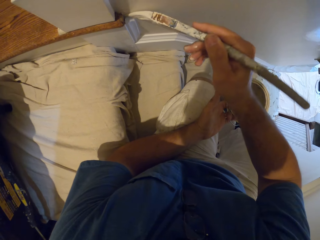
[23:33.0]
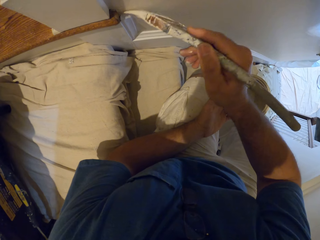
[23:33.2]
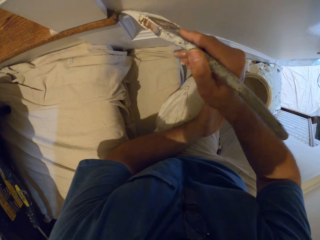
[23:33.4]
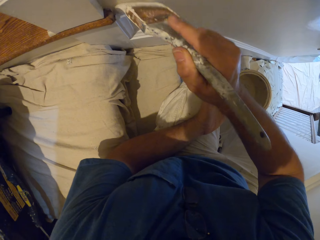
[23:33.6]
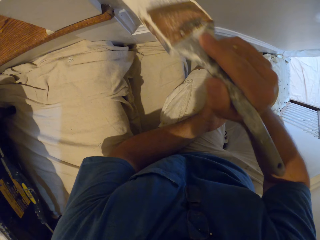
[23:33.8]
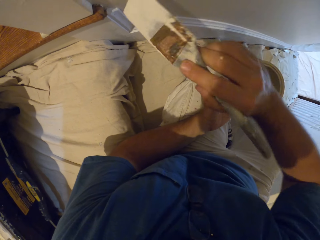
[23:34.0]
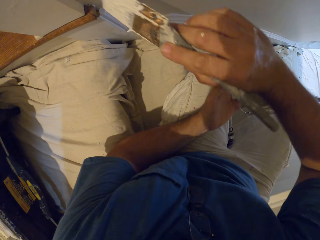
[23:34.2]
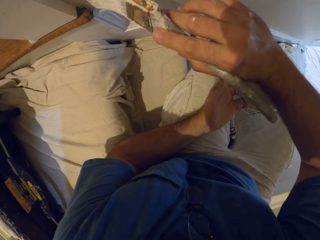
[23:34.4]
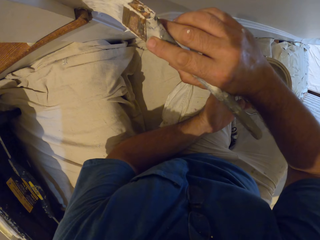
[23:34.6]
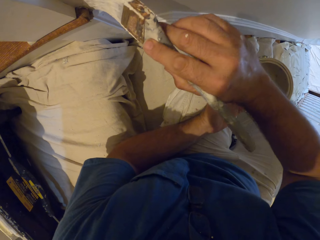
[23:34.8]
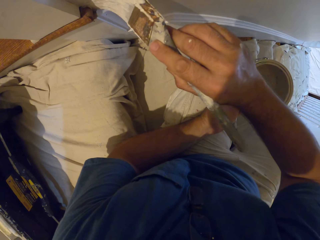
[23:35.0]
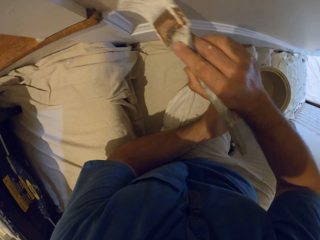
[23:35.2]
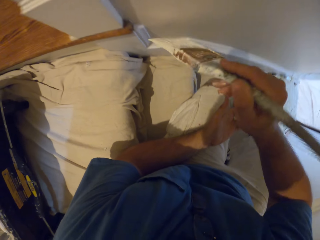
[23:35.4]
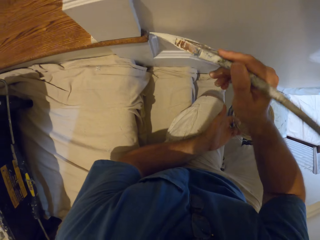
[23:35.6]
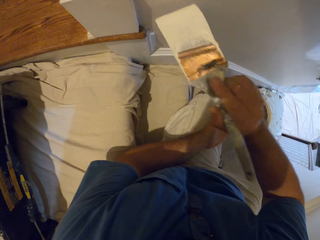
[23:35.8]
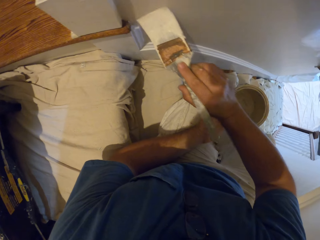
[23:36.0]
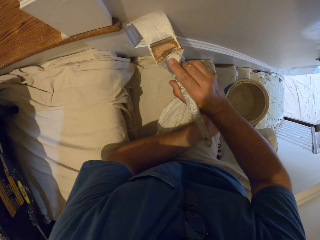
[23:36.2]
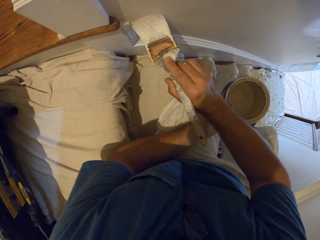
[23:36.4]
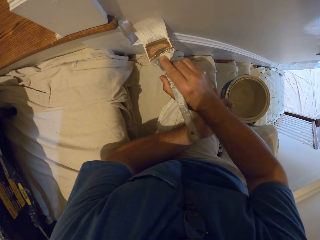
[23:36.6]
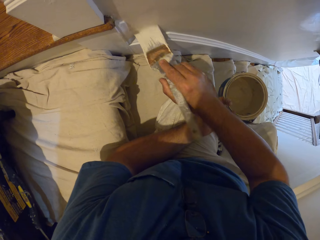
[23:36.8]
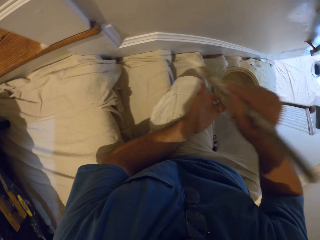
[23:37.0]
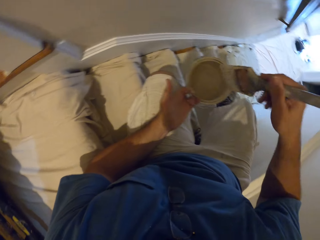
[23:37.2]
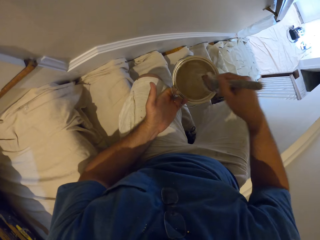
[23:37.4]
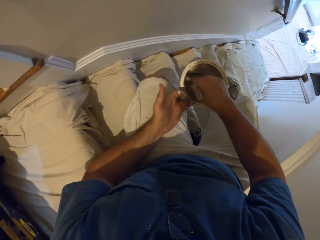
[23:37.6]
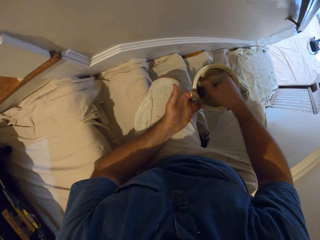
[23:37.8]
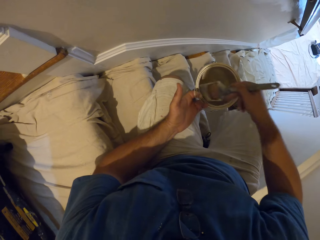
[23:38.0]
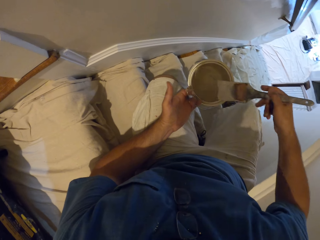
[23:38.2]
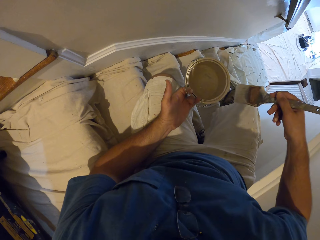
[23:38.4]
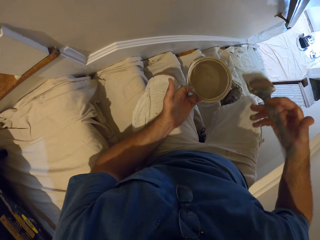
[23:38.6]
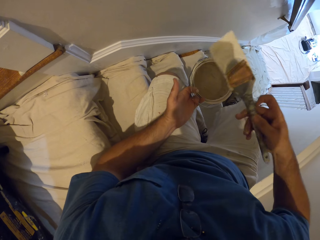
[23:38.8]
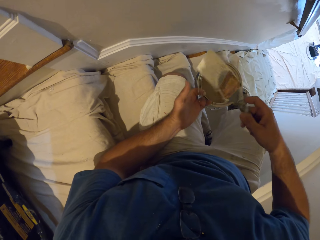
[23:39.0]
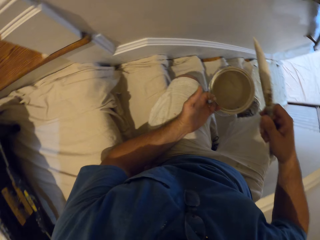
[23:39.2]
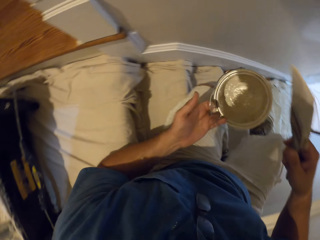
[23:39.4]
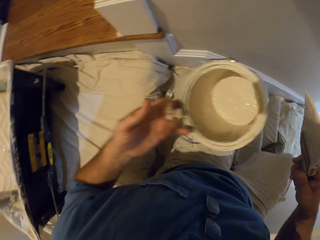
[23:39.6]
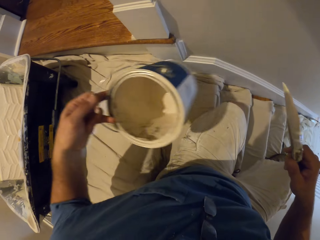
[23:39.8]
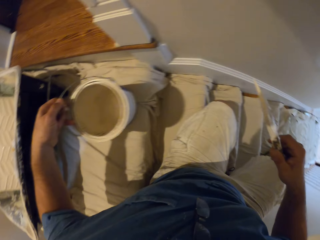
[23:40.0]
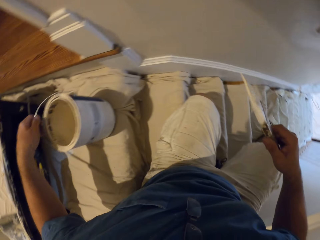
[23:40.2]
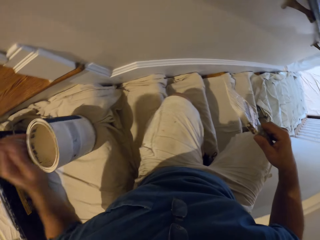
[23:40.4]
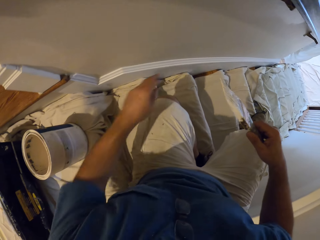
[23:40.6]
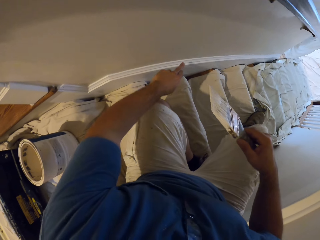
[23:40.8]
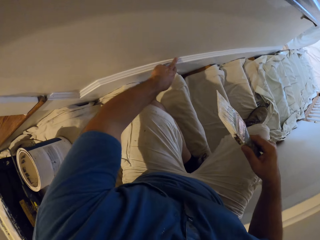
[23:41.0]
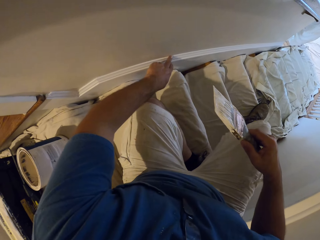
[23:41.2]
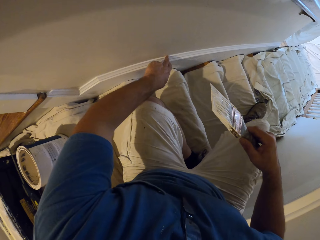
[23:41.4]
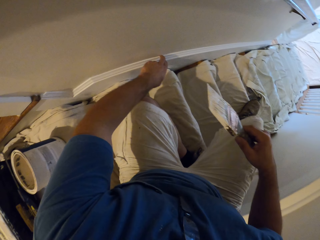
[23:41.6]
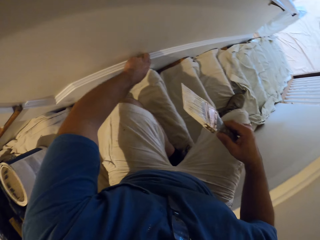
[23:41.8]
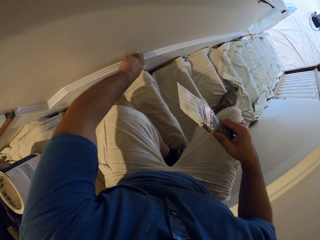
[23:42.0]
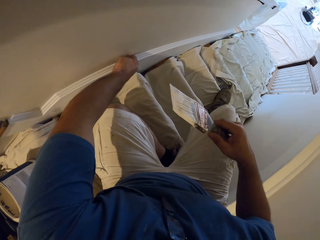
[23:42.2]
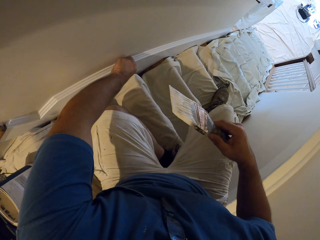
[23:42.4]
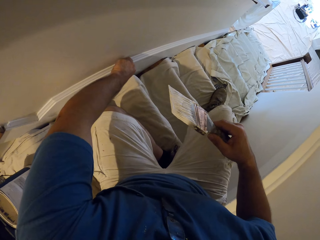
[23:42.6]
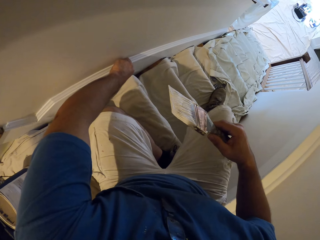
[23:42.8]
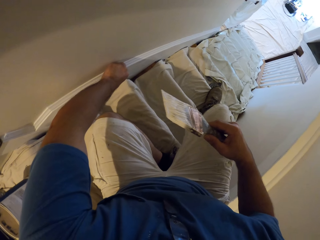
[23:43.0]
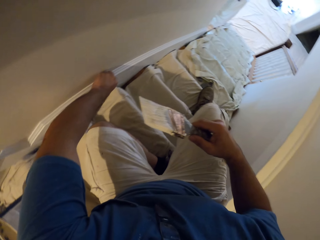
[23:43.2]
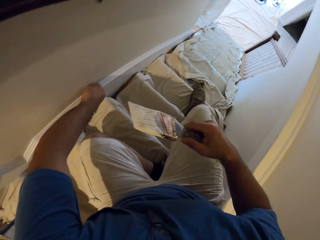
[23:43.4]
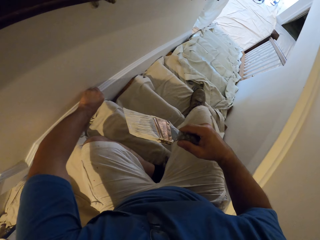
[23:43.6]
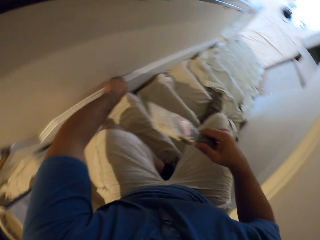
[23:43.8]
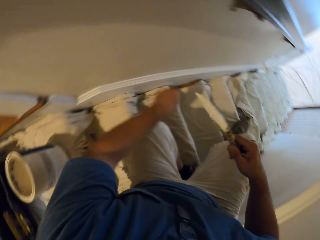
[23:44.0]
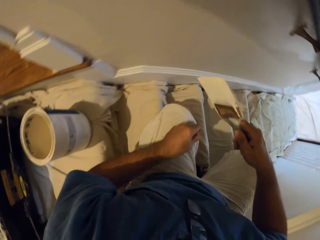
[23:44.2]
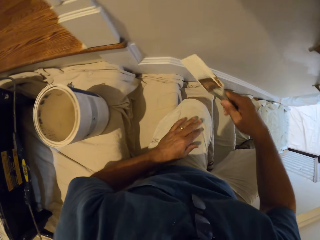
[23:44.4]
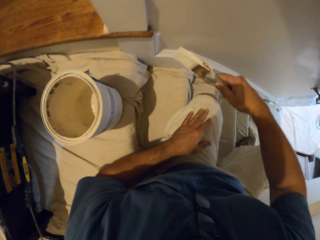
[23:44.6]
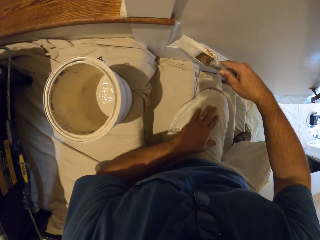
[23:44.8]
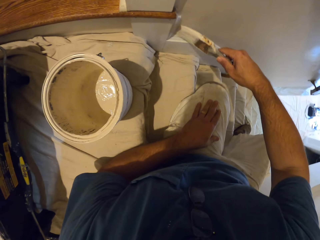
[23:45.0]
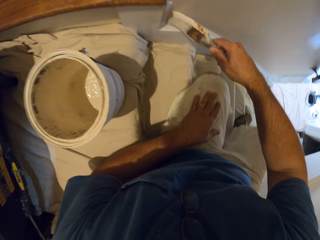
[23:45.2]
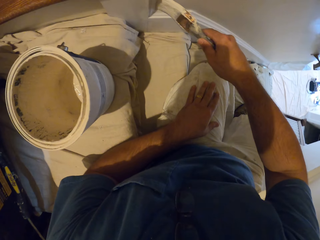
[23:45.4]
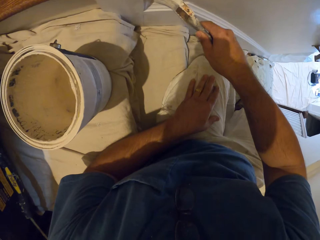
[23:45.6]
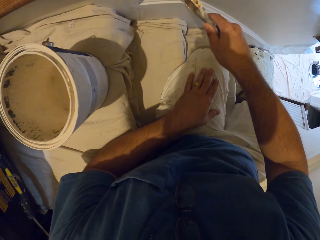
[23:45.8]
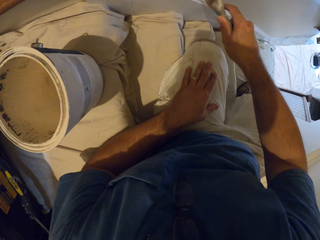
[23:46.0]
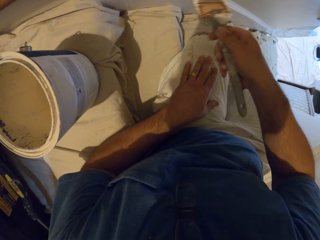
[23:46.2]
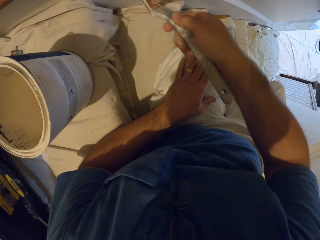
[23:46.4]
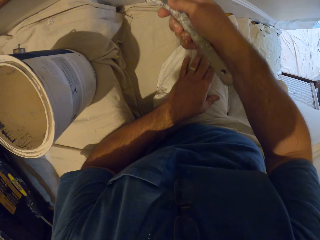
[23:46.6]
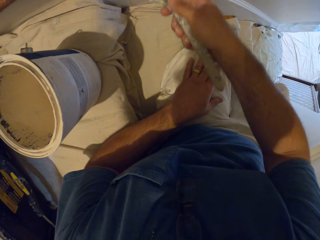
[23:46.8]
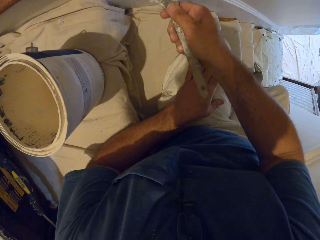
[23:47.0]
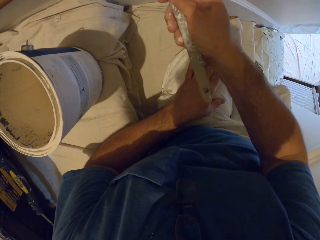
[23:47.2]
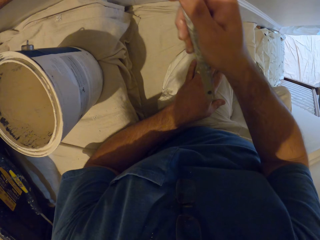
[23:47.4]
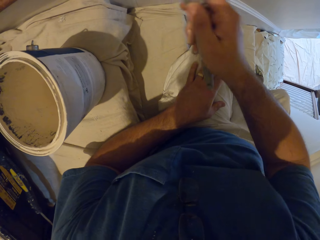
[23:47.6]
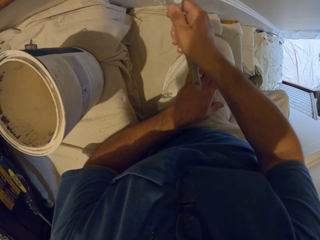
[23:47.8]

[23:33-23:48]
The camera wearer dips the paint brush into the paint can or container. He rubs the paint brush on the edges of the container, holds the paint brush, and drops the paint can on the stairs. He touches the wall or base board with his left hand. He puts his left hand on his left thigh. He paints the wall.

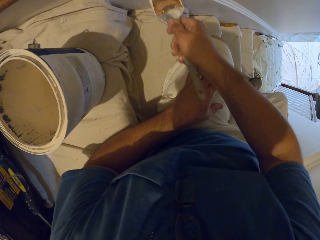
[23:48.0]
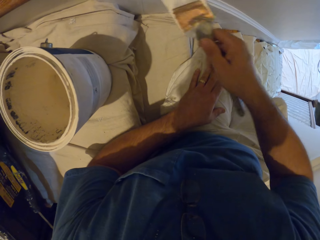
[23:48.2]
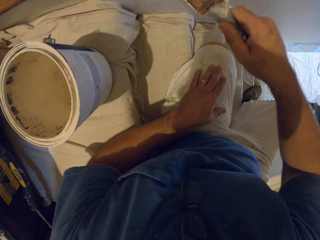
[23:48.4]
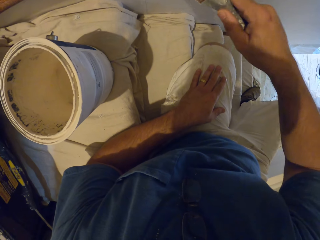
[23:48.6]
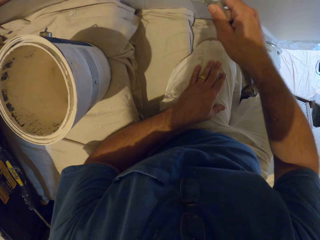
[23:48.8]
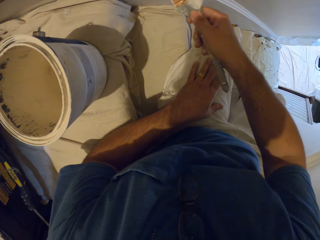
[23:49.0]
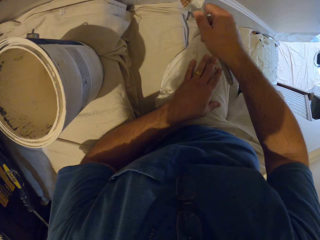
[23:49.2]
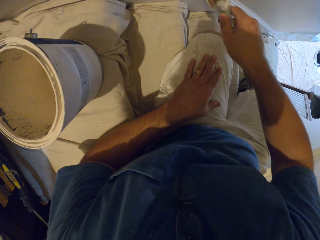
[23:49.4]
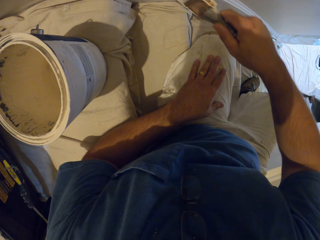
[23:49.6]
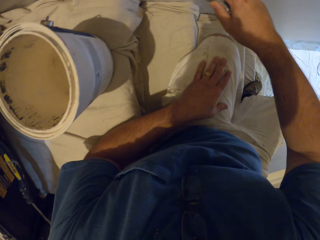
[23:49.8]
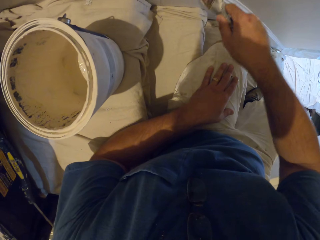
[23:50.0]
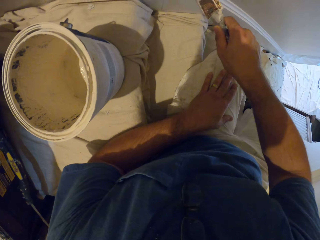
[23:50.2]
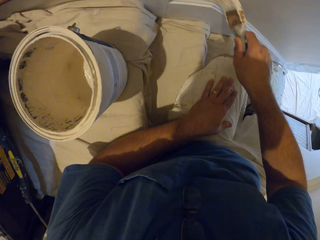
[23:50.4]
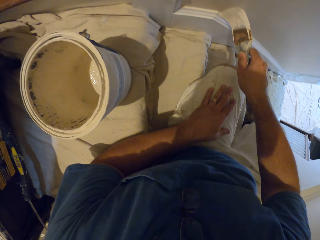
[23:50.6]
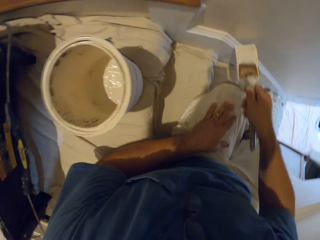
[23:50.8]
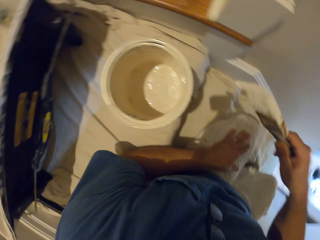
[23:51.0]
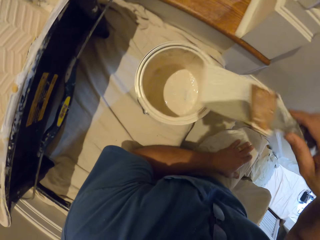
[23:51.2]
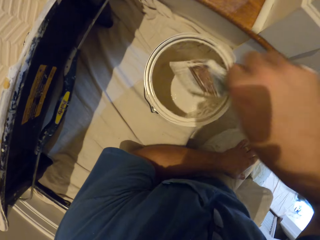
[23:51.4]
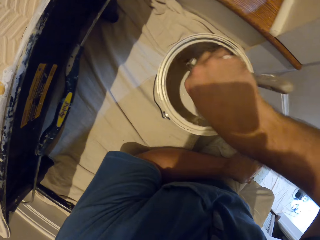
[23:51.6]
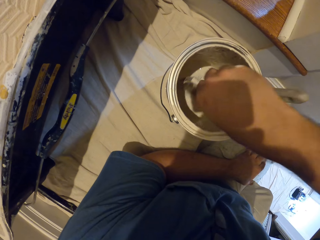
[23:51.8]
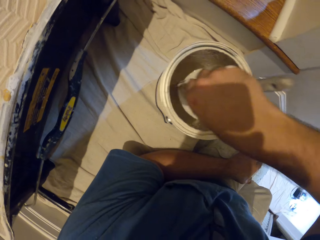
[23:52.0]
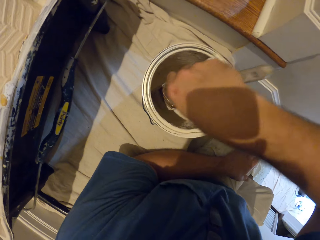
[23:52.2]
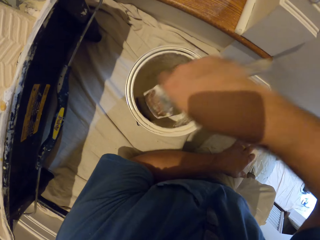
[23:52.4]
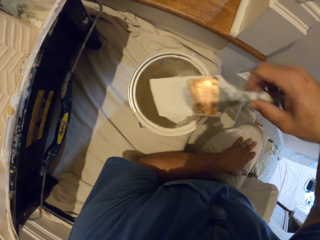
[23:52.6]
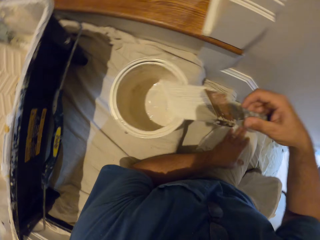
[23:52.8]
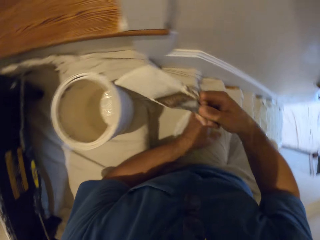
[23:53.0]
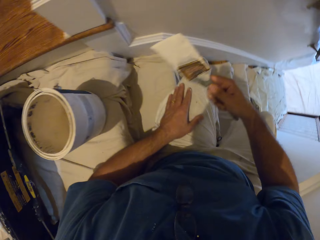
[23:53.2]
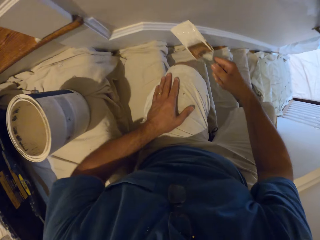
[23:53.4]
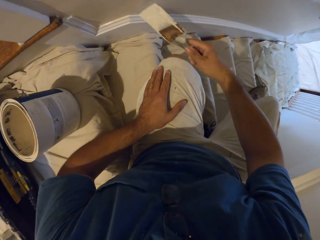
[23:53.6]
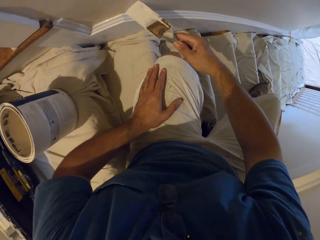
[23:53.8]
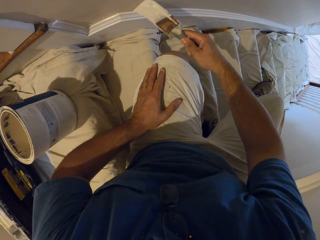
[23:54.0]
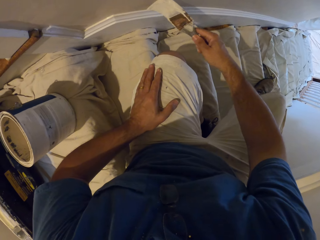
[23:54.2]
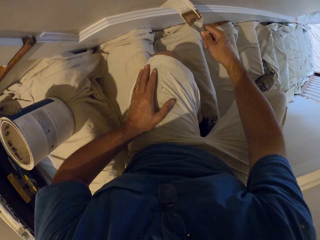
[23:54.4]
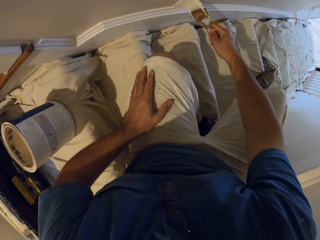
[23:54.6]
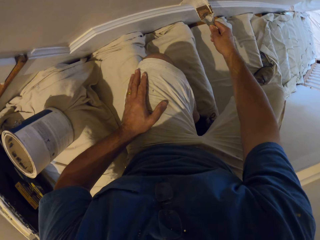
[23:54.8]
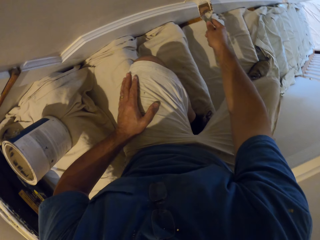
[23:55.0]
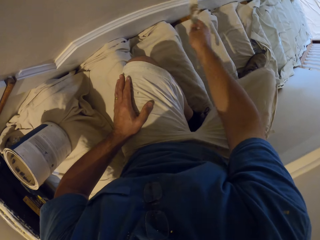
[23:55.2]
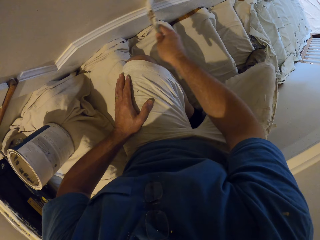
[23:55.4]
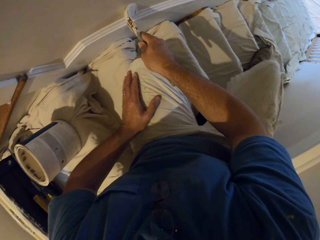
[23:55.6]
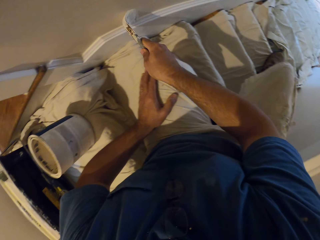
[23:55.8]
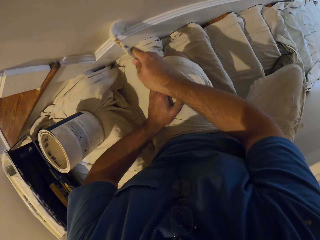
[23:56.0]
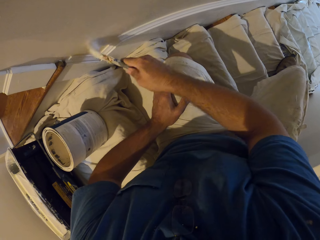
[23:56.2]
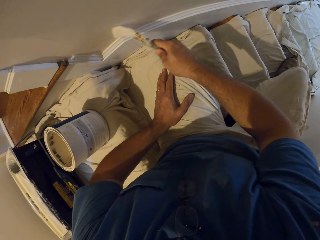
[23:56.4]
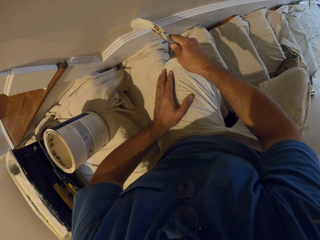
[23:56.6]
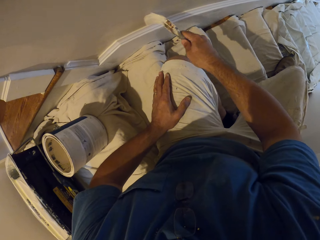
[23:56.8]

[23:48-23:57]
The camera wearer dips the paint brush into the paint can. They shake the paint brush. They paint the wall.
